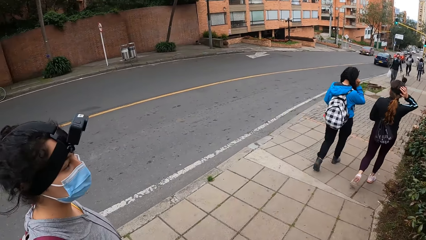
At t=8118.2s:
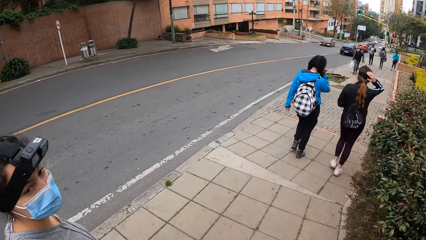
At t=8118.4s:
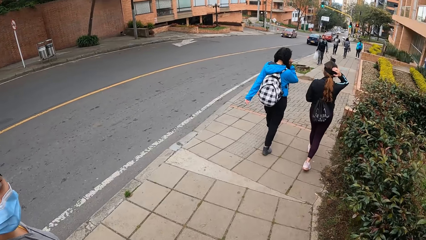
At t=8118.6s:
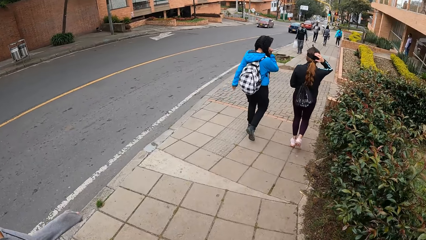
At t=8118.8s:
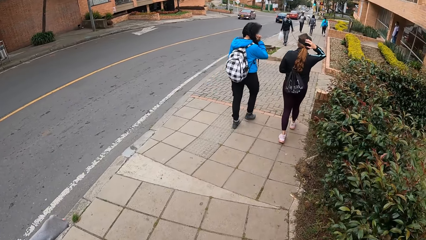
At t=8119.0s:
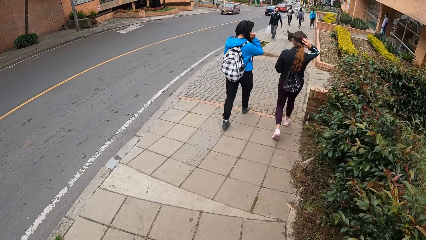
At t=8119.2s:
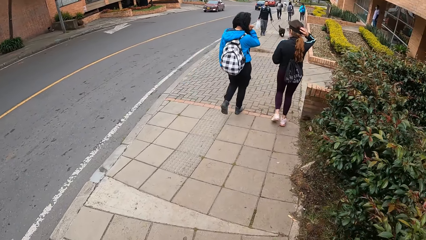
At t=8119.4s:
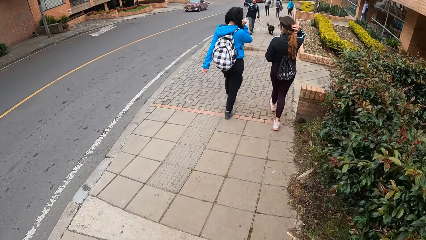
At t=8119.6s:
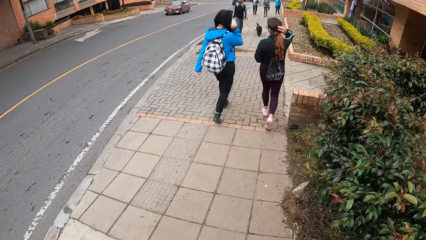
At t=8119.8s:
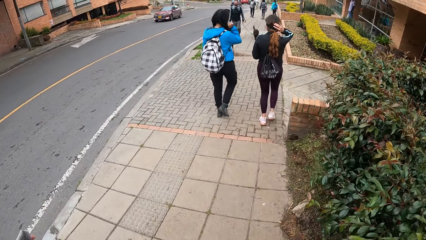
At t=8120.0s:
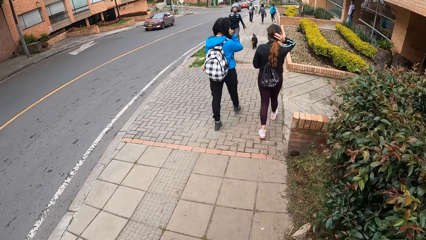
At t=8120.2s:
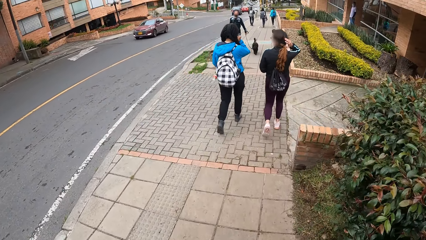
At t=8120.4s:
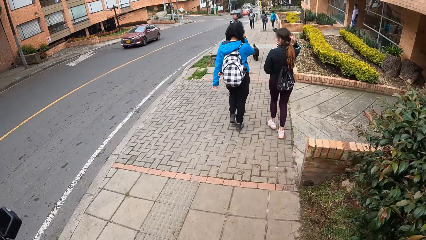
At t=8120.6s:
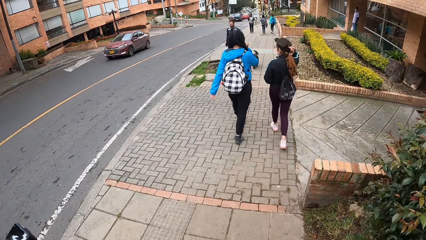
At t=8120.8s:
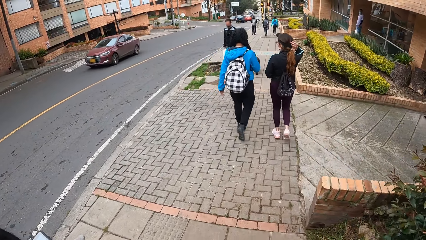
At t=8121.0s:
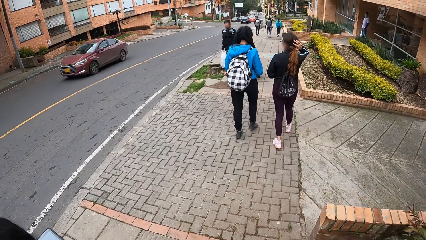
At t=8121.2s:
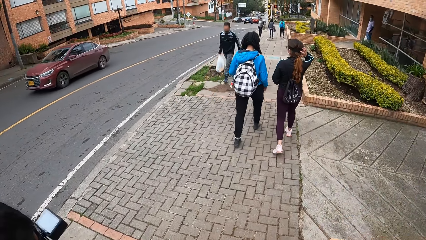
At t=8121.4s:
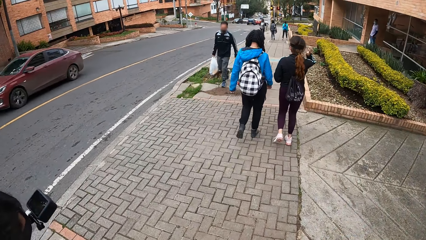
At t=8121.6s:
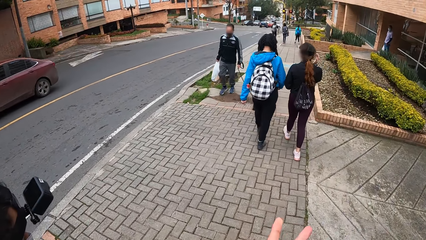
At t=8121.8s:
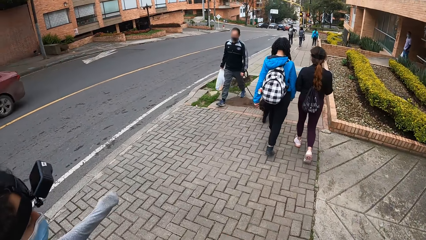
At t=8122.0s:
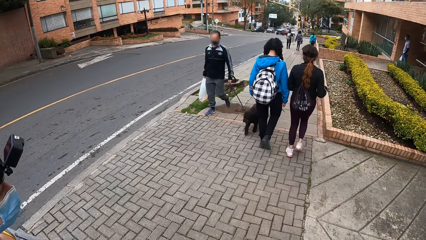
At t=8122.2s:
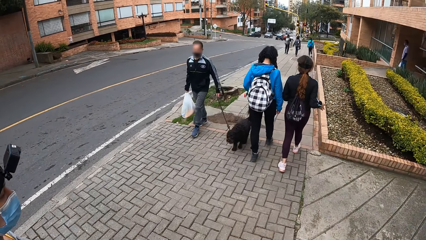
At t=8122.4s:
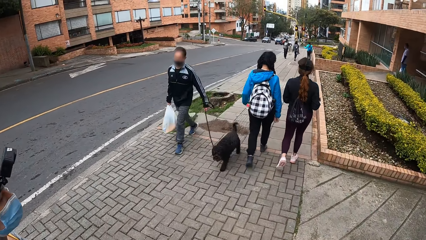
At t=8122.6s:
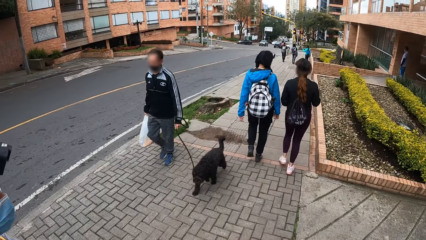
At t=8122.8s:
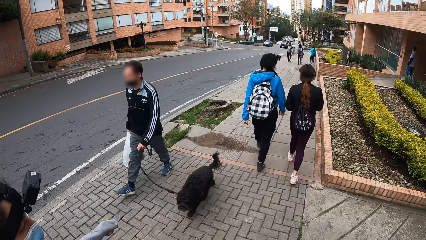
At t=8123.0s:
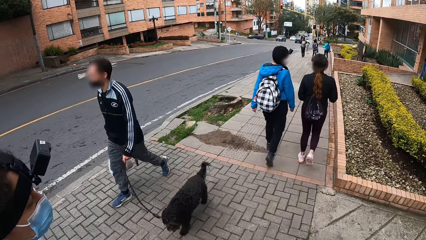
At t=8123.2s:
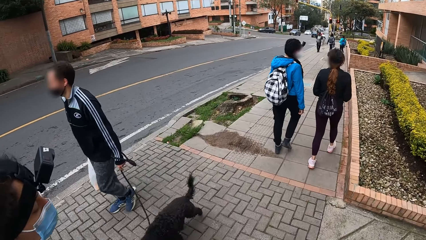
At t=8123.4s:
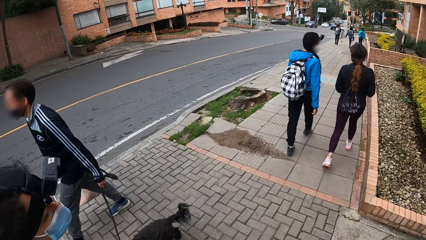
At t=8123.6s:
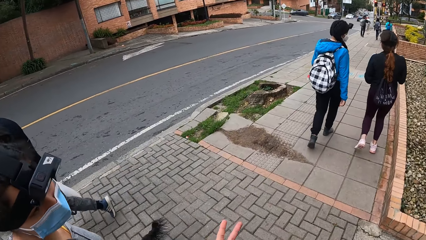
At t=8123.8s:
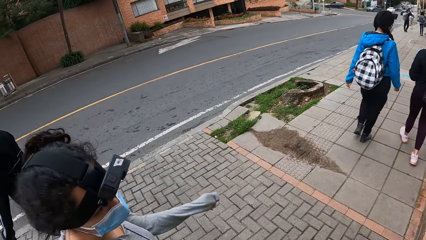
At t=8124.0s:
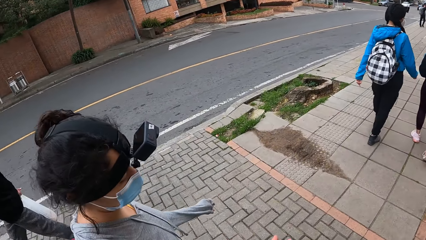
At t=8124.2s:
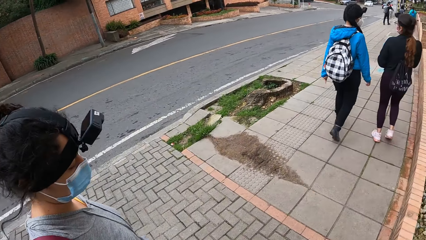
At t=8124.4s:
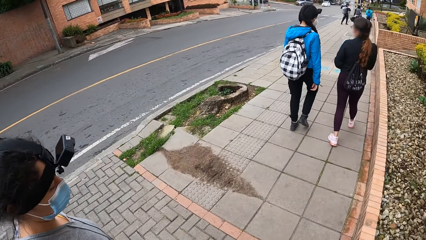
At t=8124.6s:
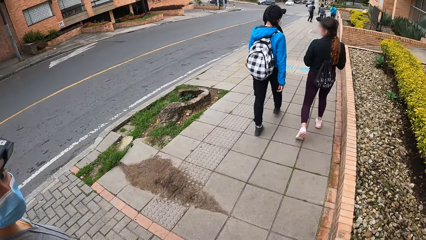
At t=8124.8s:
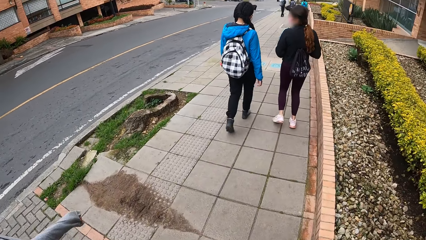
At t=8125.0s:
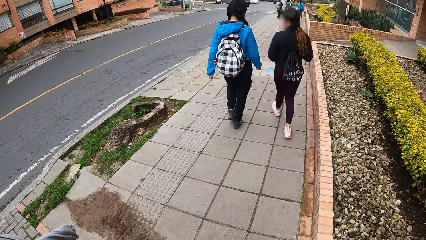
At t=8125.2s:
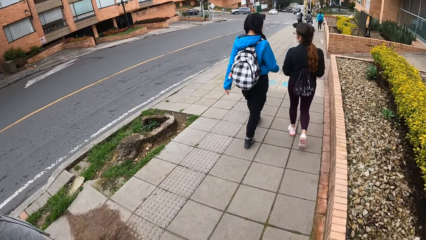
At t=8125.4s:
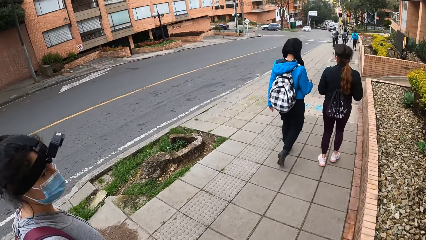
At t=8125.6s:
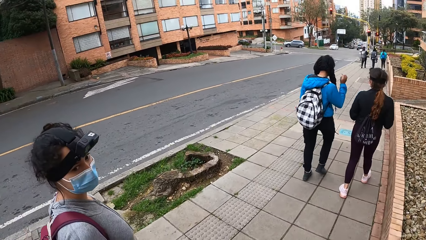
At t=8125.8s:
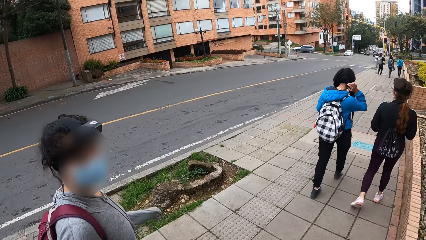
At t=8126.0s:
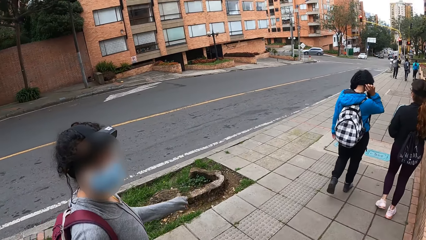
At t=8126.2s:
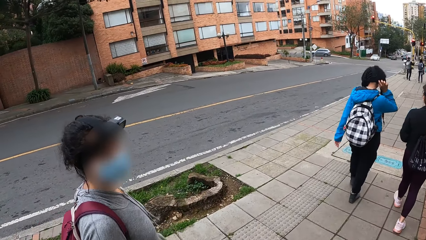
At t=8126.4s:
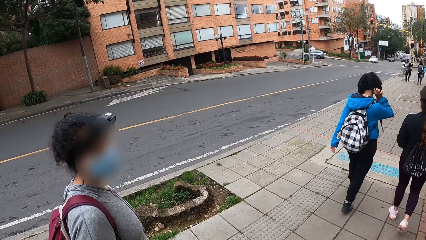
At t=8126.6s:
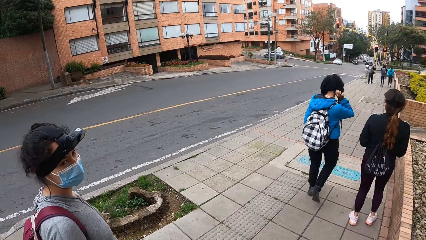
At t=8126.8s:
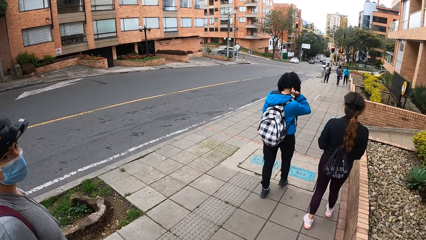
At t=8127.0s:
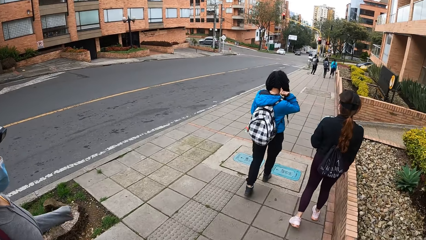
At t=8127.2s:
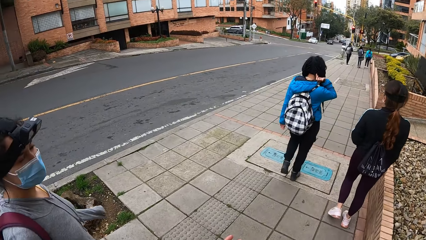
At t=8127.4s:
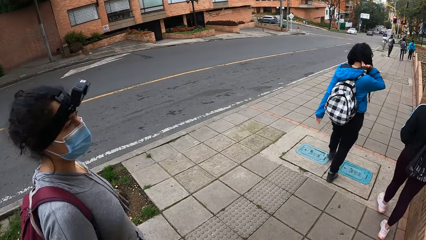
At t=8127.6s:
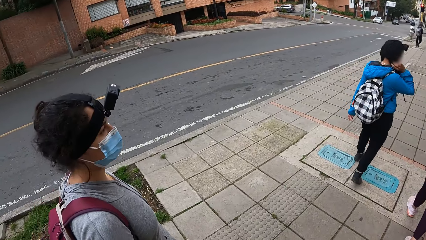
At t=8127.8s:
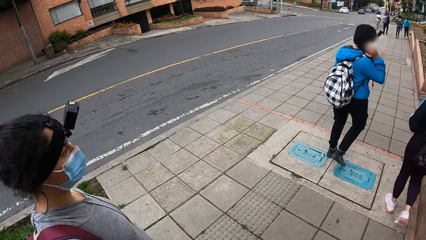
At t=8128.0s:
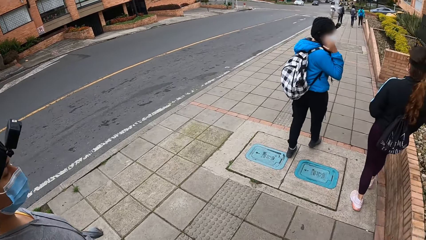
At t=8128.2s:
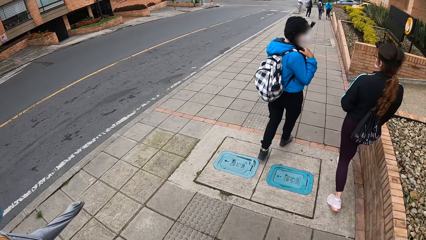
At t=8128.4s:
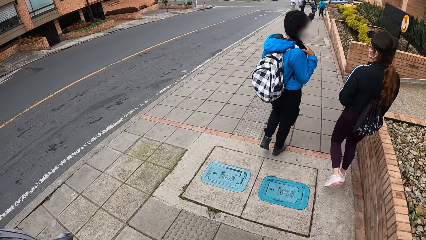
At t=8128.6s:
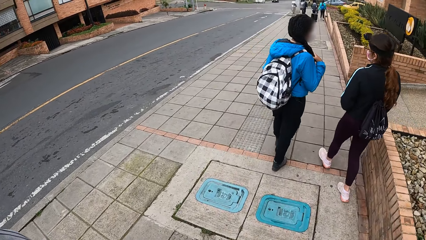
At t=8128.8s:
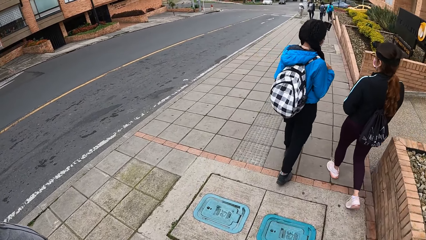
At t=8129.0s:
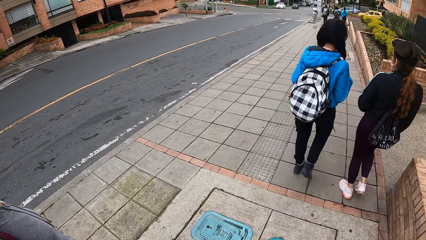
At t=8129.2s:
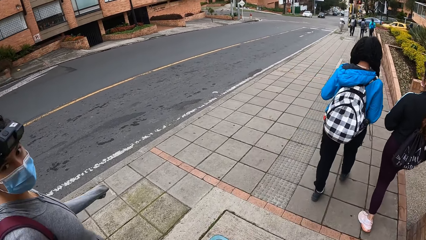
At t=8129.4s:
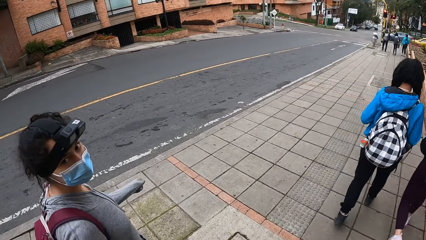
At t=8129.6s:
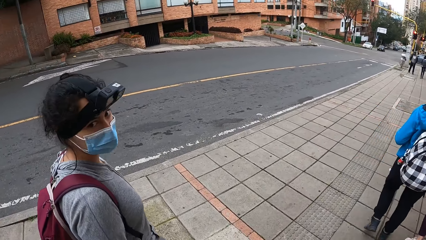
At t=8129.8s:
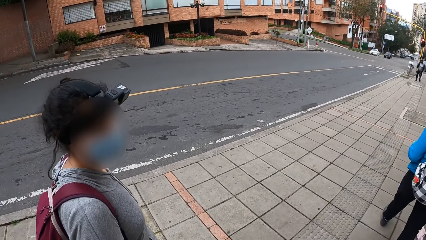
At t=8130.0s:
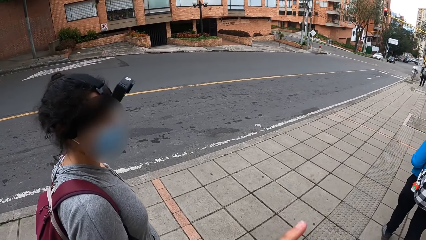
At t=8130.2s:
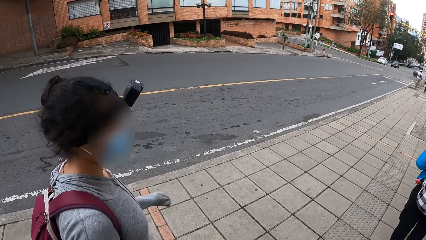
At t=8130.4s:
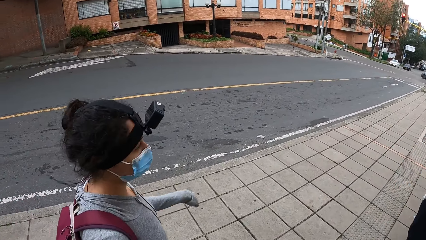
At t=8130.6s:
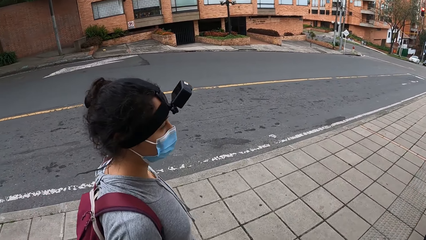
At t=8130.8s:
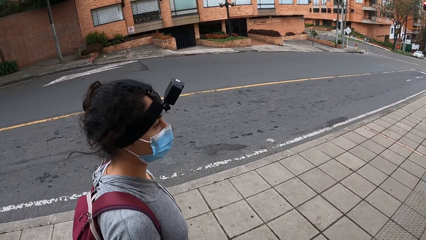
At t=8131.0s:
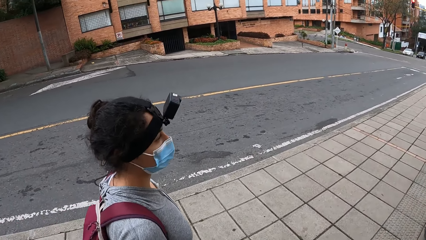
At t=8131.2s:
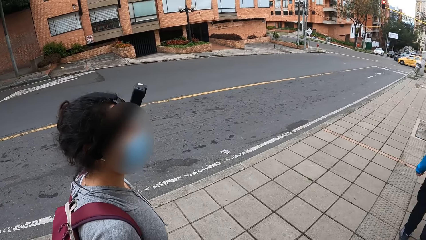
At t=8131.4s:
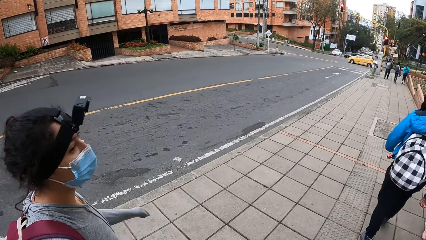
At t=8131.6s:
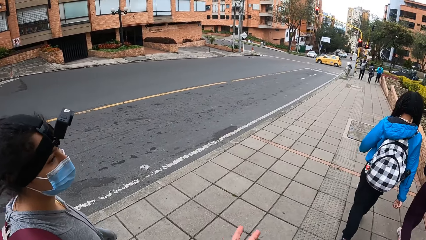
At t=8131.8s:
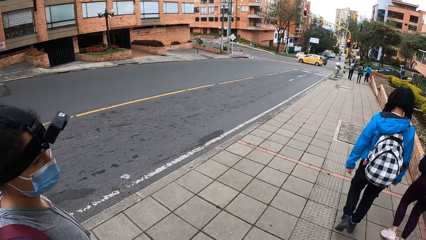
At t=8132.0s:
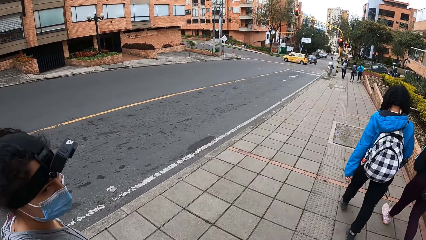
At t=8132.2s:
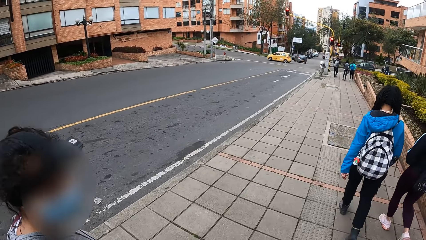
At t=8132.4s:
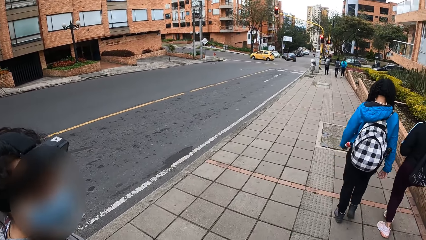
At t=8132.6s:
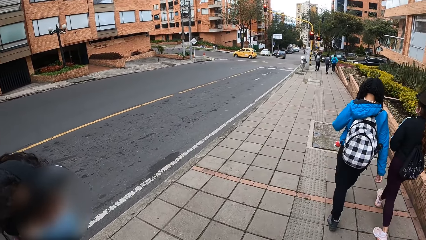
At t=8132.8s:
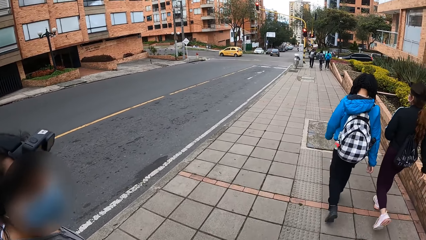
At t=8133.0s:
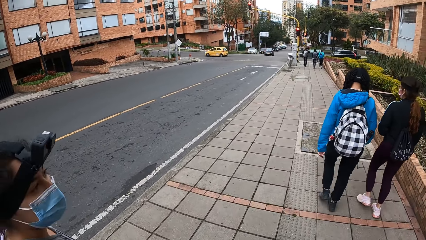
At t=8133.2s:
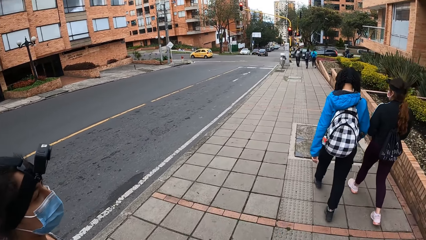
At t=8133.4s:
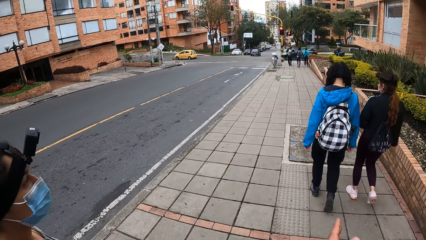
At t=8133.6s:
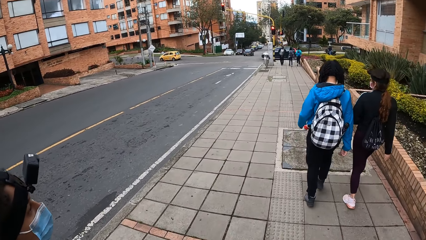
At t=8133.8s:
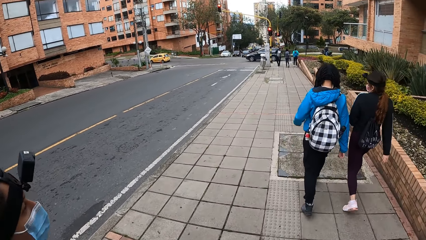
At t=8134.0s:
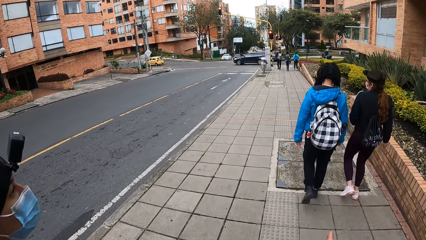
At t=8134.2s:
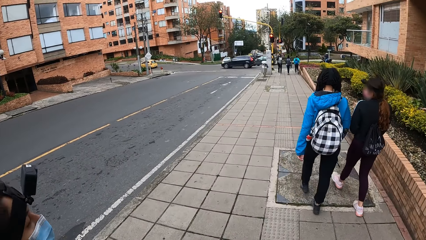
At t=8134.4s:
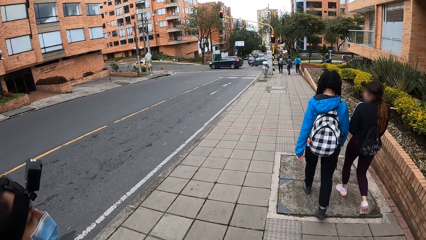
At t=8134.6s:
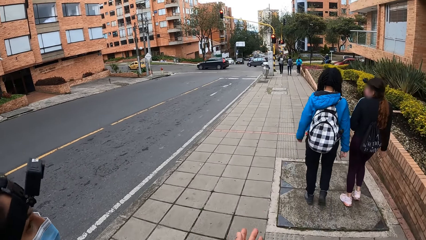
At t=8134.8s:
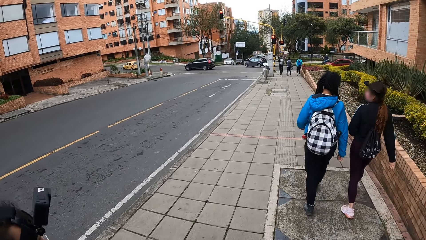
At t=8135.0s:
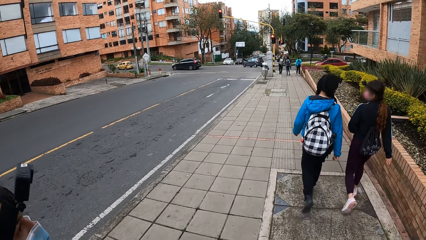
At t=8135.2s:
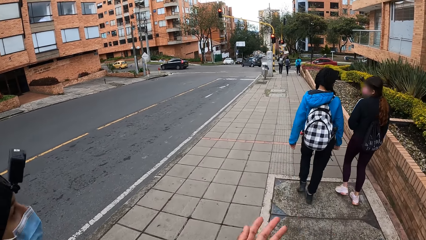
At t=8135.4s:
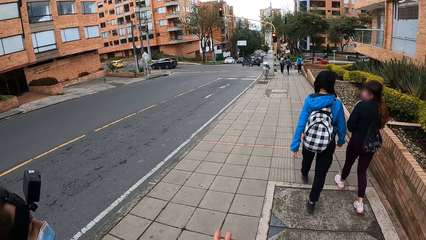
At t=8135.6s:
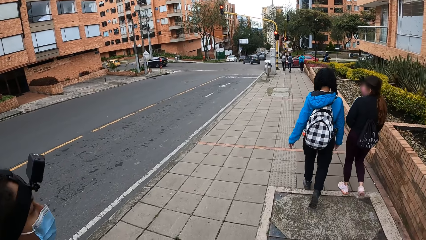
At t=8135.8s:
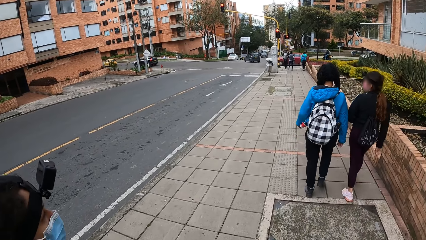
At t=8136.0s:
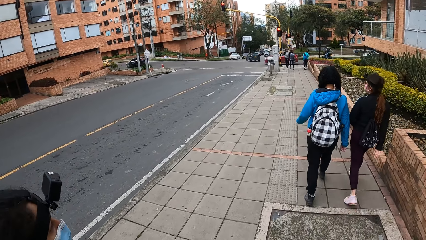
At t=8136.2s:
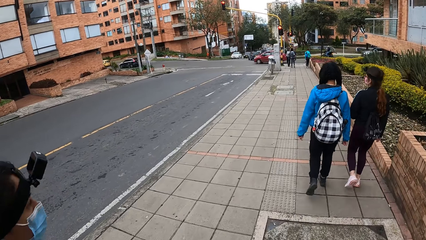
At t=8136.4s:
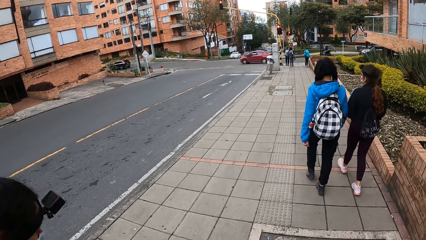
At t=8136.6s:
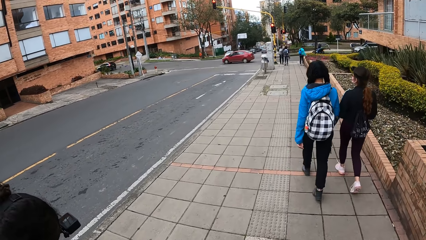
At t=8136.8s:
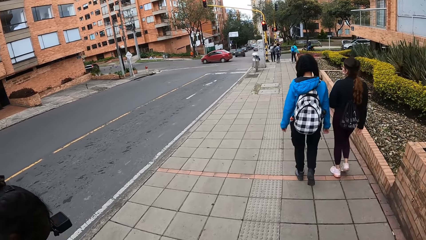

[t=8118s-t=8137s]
The camera wearer converses with a woman. They walk along the road with the woman. A red car drives past the camera wearer. The woman converses with the camera wearer. The camera wearer walks along the road with the woman. They look at the woman. They walk along the road with the woman. They look at the woman. They walk along the road with the woman.
